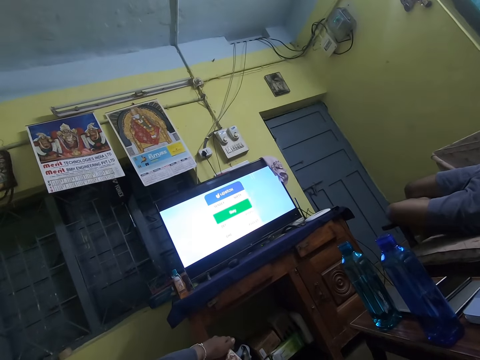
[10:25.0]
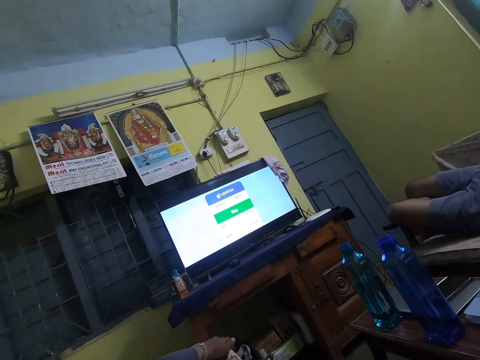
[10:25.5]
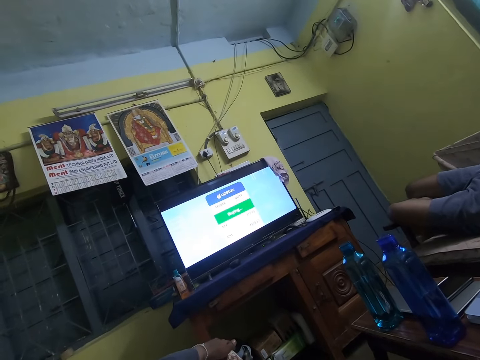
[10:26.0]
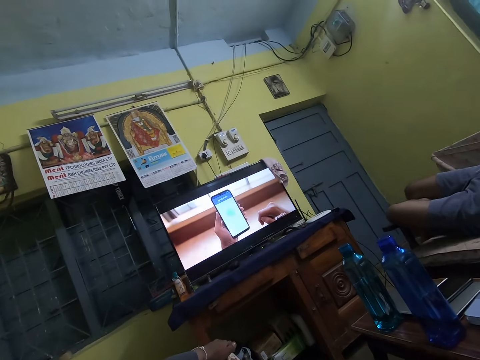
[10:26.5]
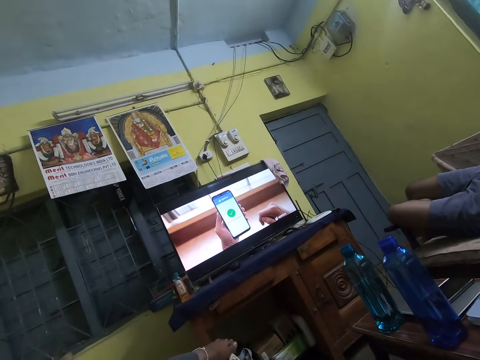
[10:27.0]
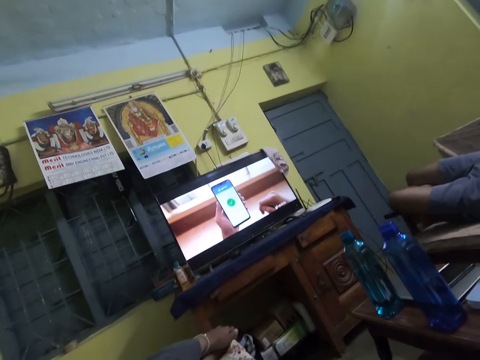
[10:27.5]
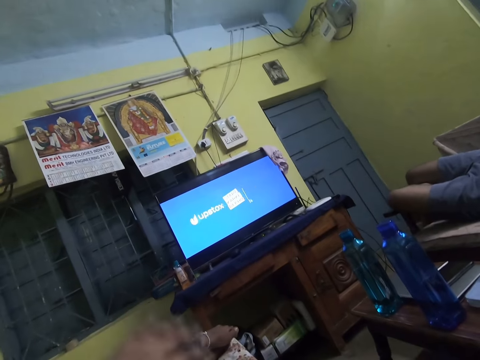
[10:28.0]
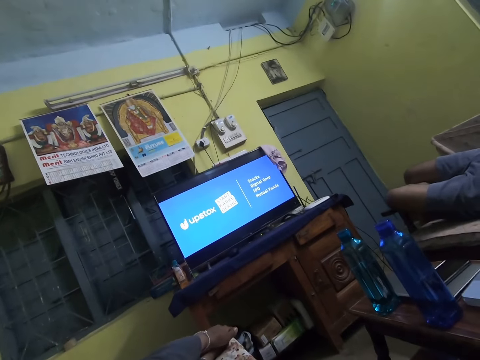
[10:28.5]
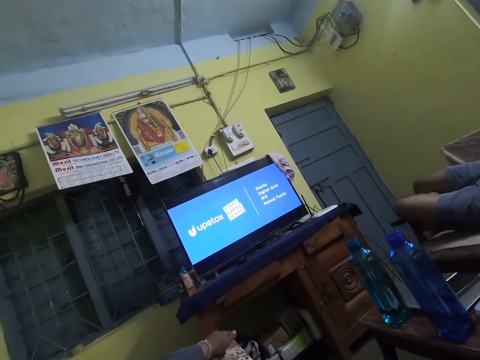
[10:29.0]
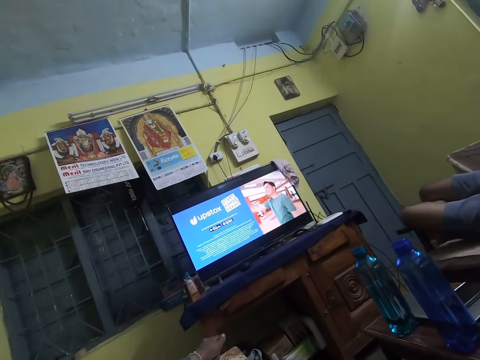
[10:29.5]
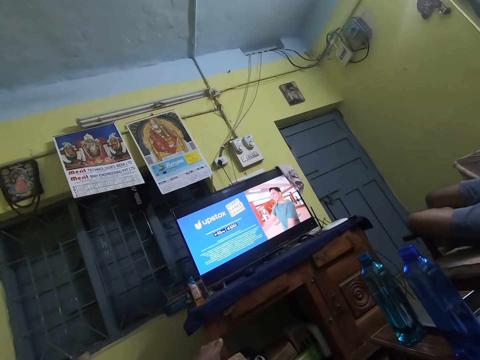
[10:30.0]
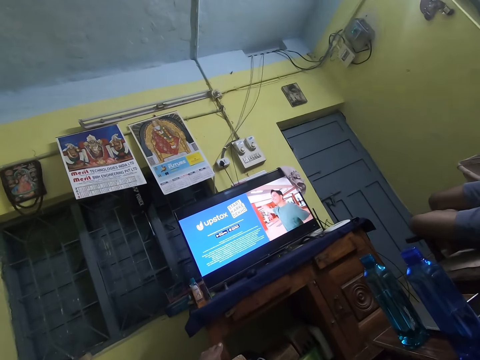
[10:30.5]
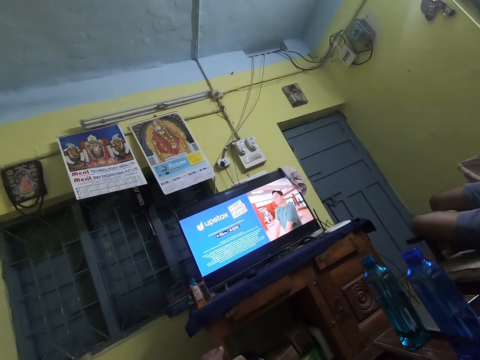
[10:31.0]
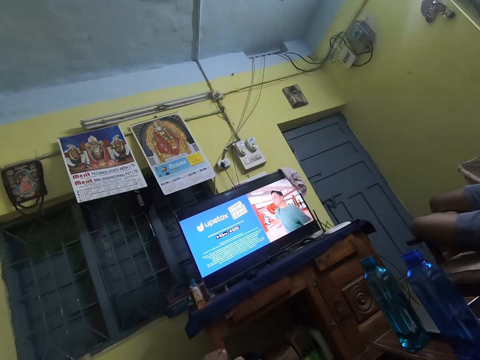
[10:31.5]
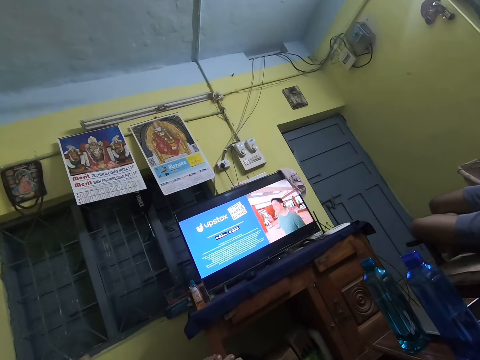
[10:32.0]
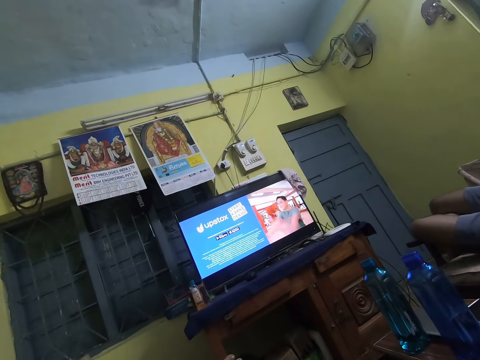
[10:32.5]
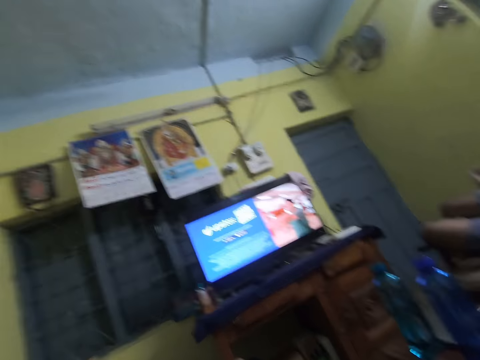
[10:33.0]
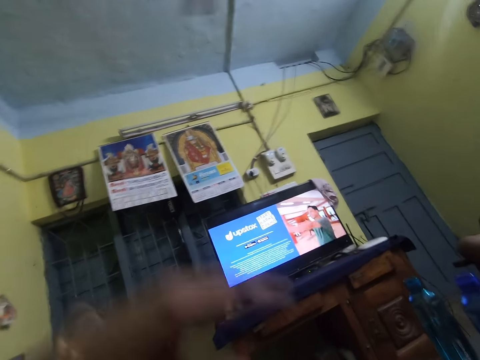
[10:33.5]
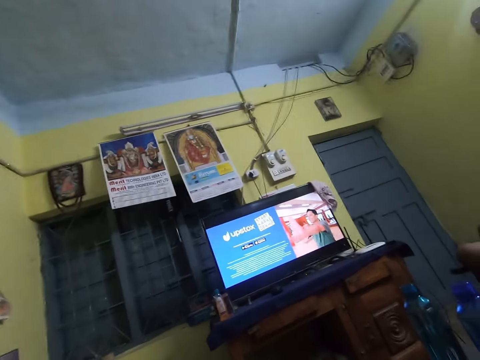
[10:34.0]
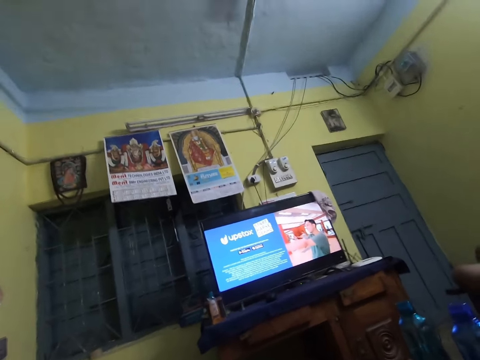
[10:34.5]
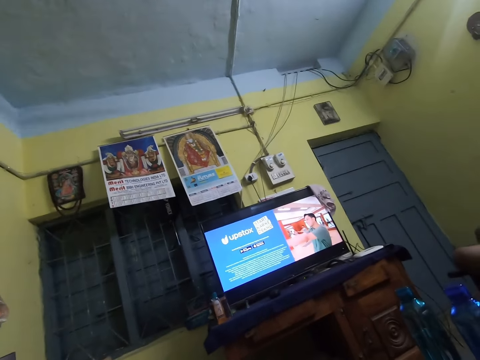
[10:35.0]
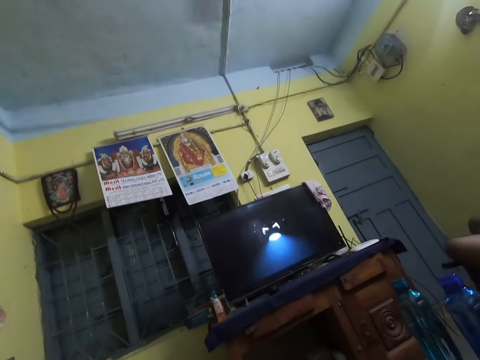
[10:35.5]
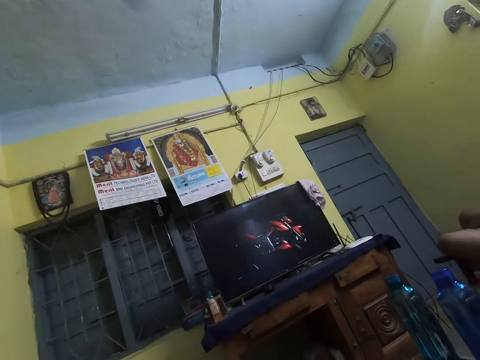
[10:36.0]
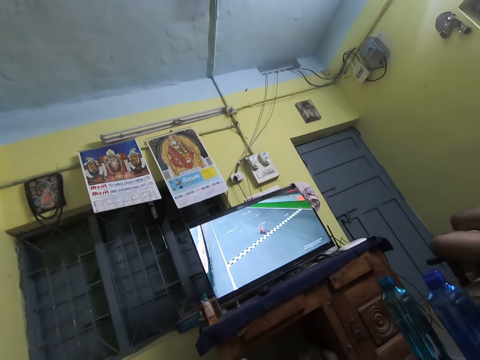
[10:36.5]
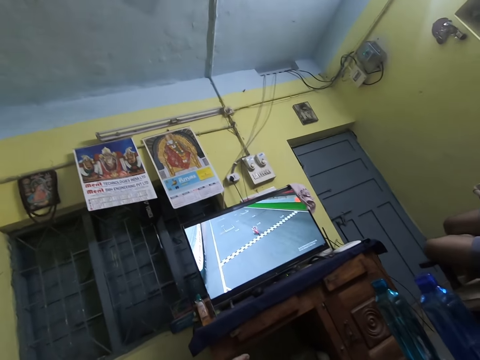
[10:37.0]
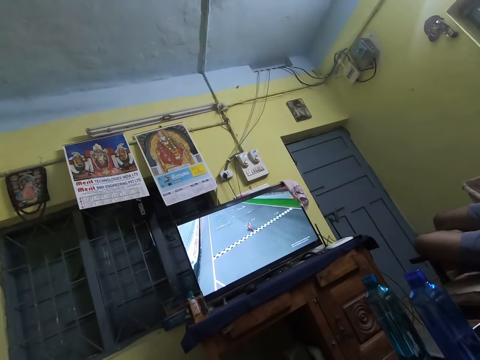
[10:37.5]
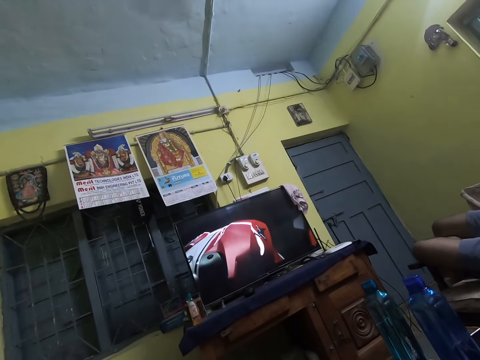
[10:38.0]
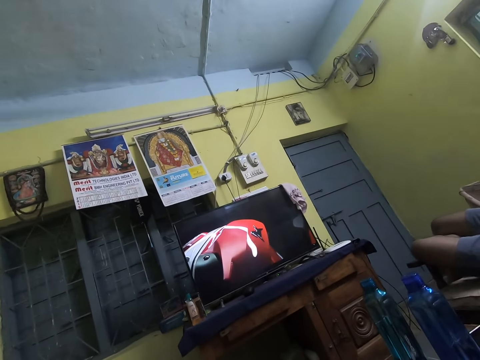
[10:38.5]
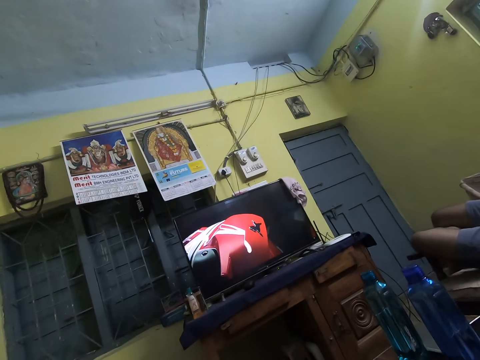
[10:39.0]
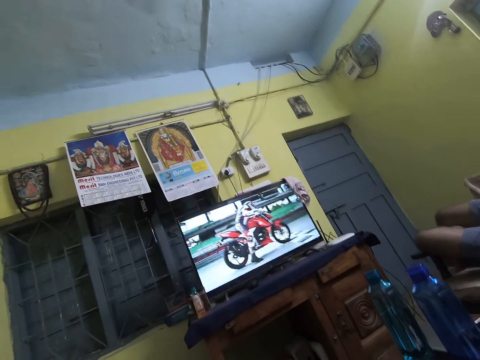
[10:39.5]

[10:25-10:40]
The camera wearer stretches a hand. She stares at the television. She lifts a hand. She adjusts the camera on her head with her left hand. She stares at the television.

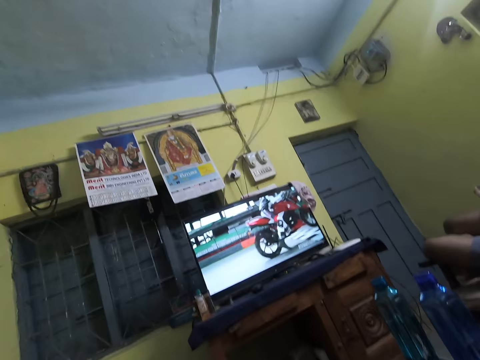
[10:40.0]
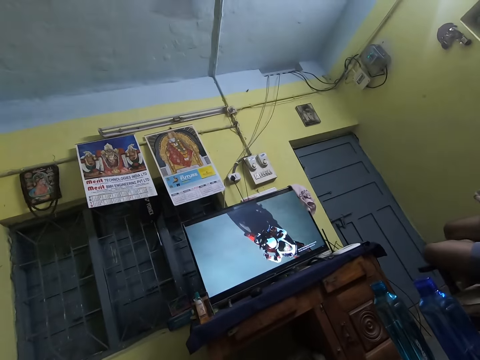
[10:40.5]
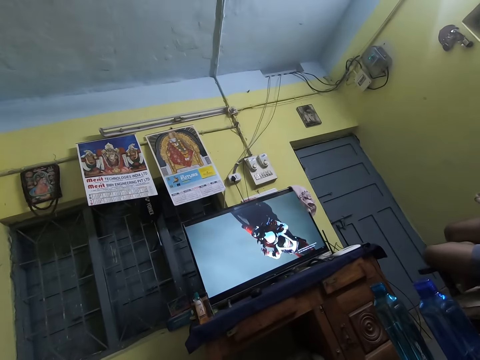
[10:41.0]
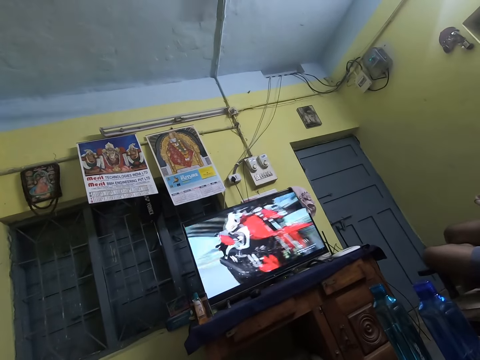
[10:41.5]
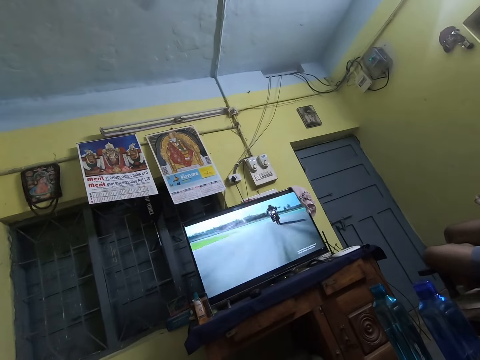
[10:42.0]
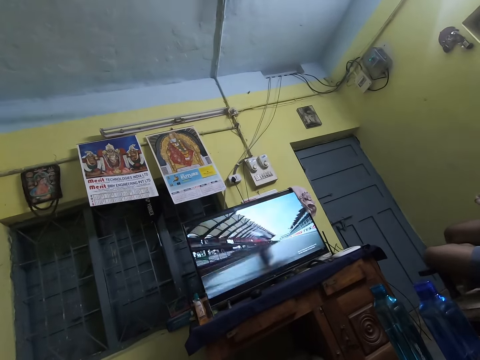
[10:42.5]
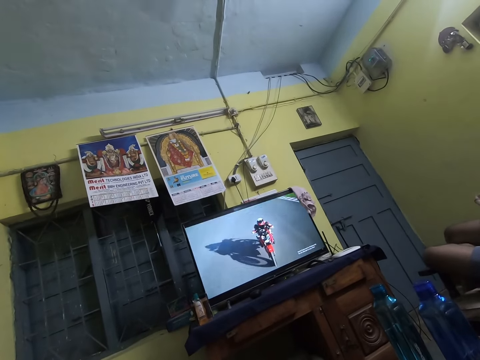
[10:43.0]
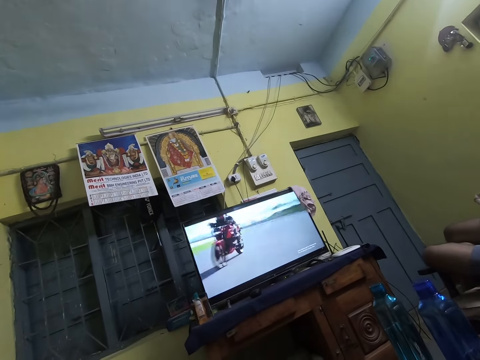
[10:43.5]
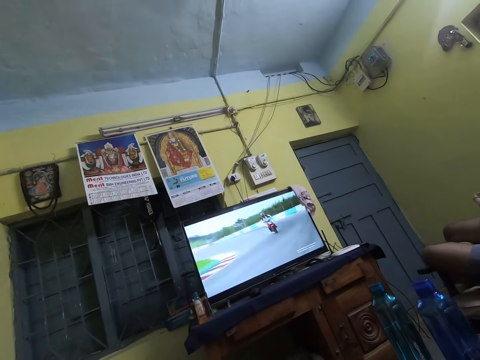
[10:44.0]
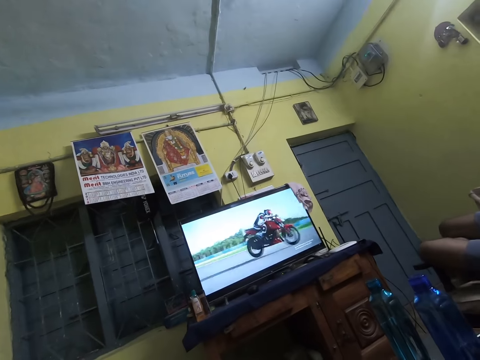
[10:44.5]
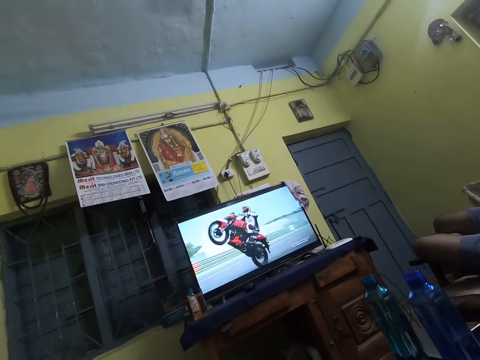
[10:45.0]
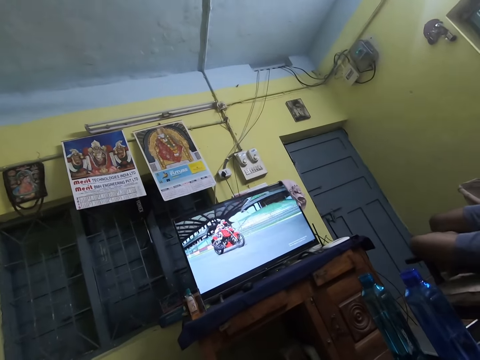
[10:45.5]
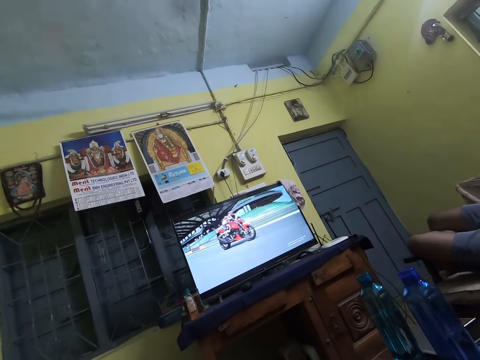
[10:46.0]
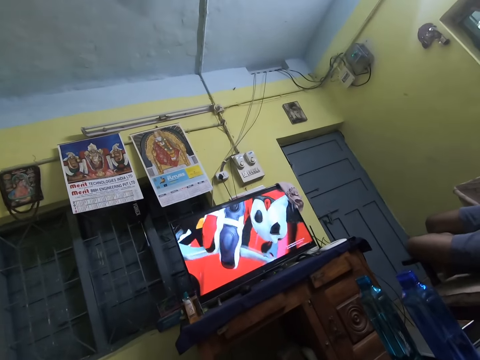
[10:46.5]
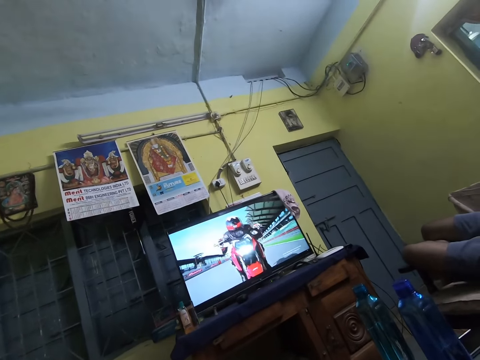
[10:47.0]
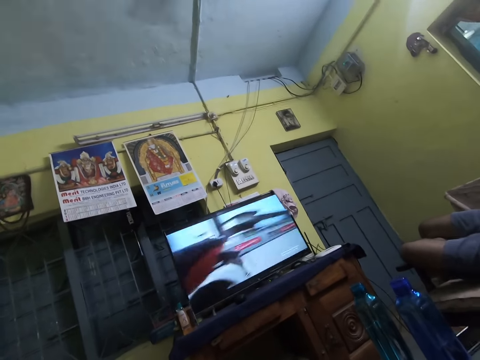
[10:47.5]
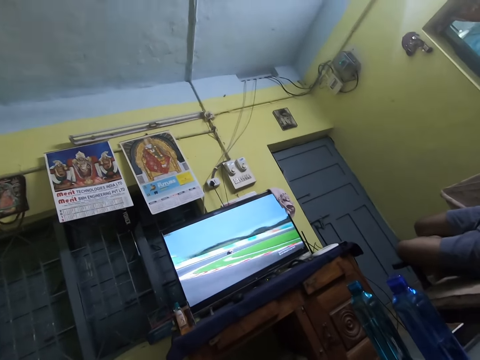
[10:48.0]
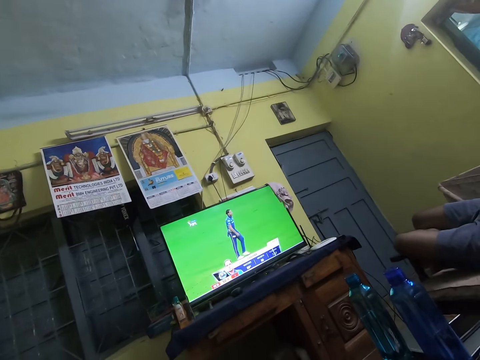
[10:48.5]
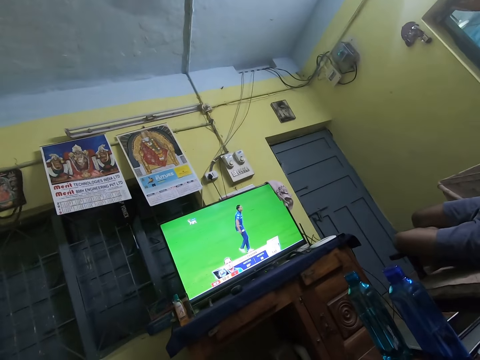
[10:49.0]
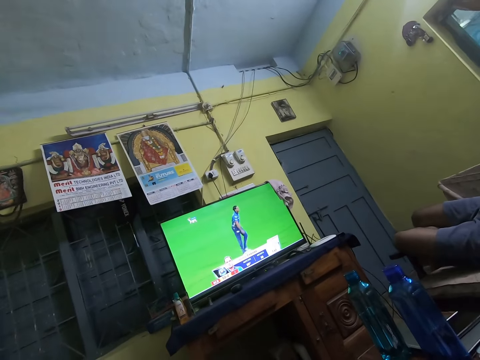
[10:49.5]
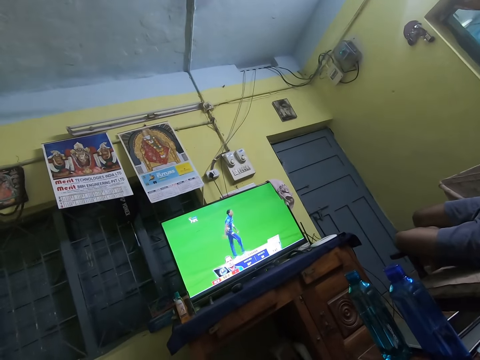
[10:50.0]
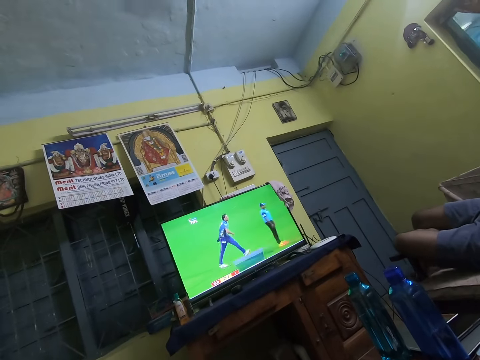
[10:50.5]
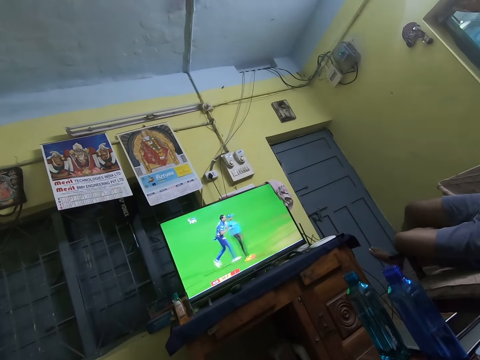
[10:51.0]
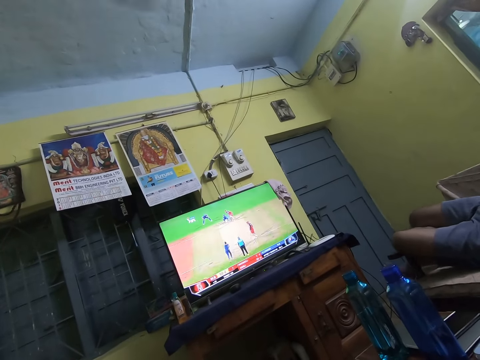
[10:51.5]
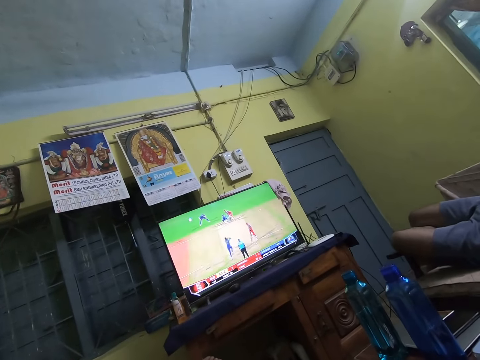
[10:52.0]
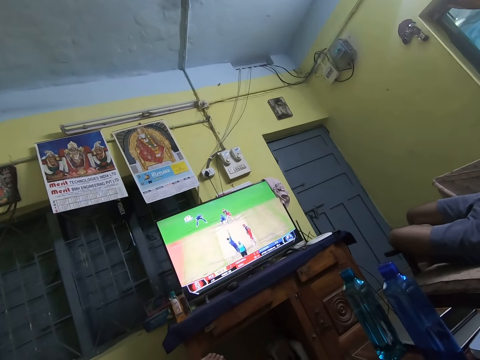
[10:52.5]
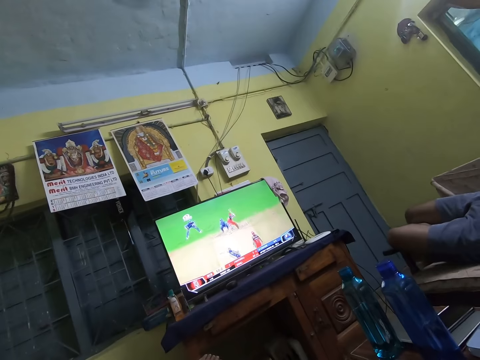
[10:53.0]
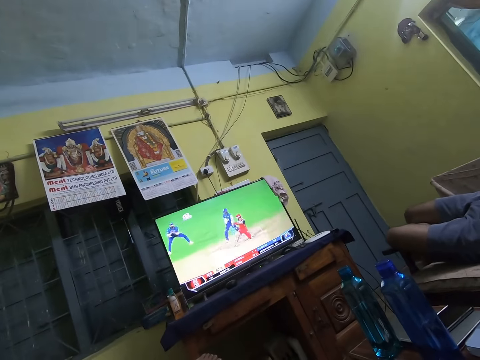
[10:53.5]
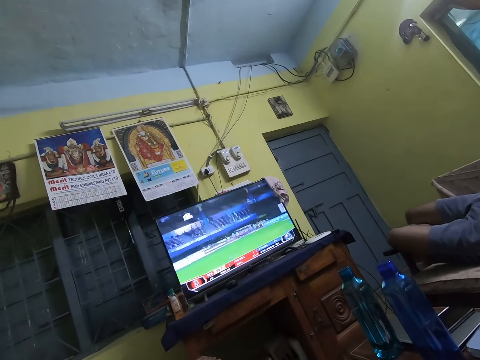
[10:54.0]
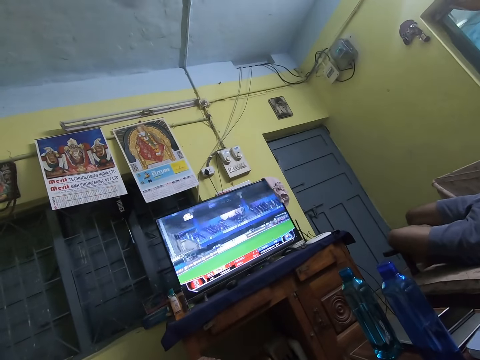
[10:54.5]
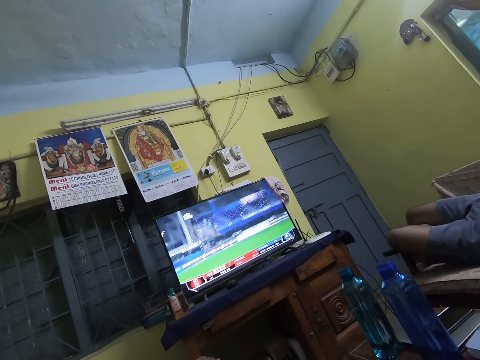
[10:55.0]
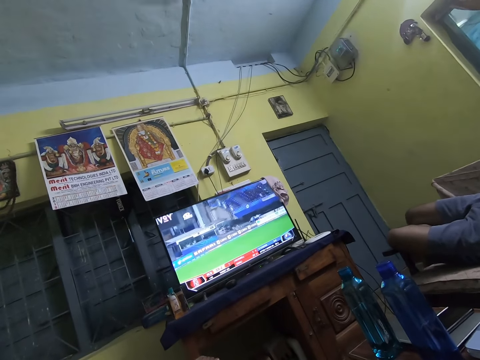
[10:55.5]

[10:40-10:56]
The camera wearer interacts with the man.
